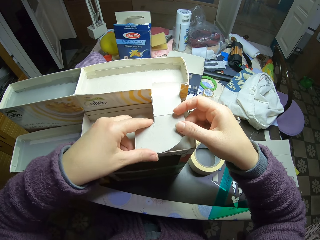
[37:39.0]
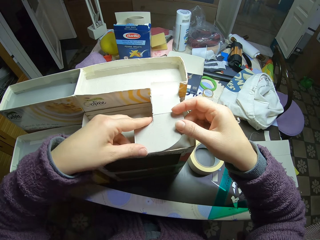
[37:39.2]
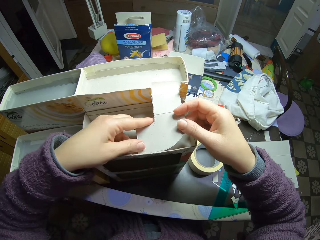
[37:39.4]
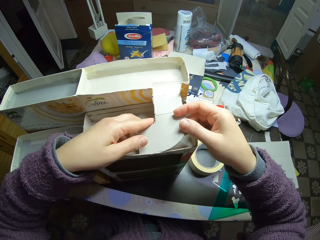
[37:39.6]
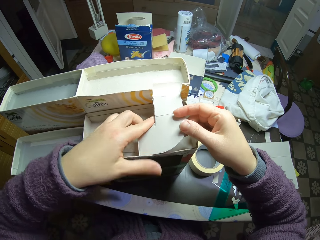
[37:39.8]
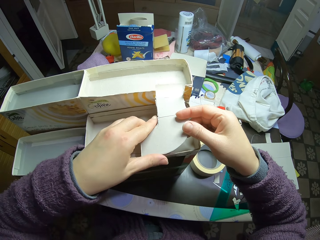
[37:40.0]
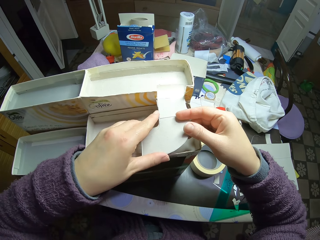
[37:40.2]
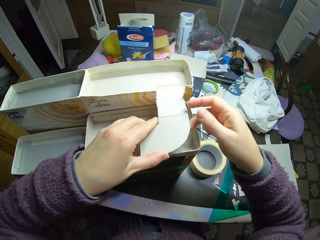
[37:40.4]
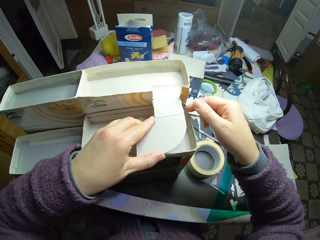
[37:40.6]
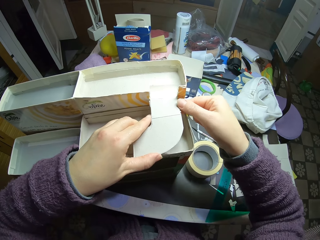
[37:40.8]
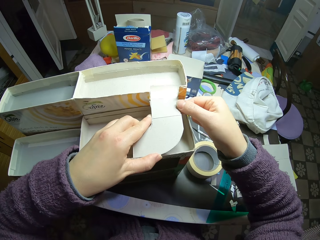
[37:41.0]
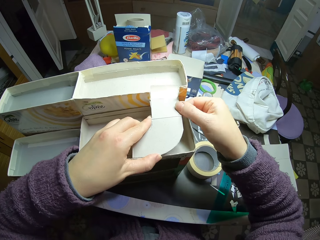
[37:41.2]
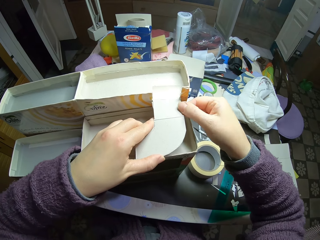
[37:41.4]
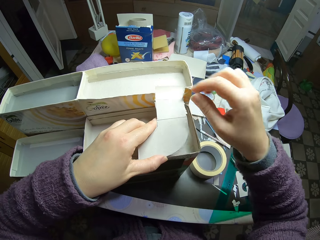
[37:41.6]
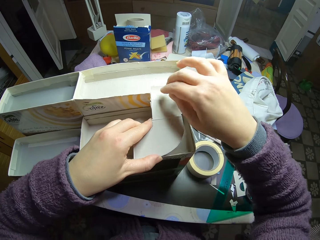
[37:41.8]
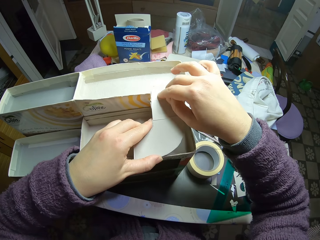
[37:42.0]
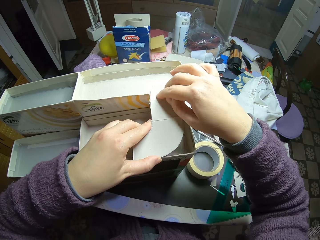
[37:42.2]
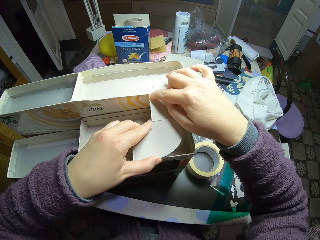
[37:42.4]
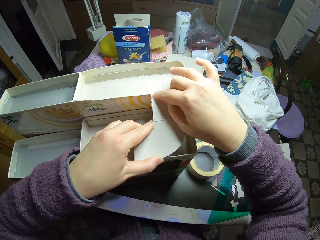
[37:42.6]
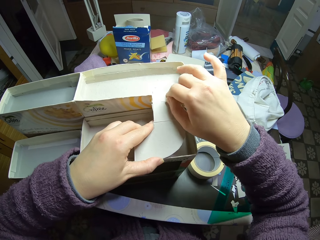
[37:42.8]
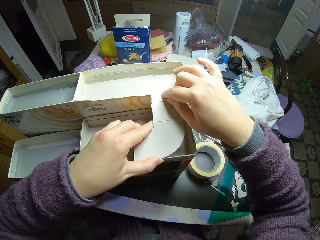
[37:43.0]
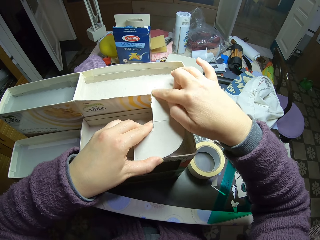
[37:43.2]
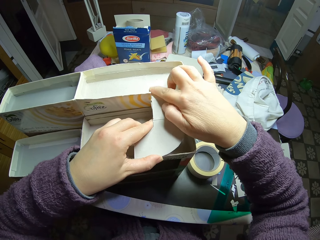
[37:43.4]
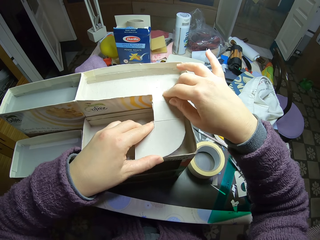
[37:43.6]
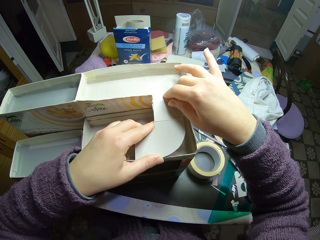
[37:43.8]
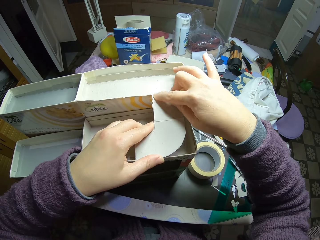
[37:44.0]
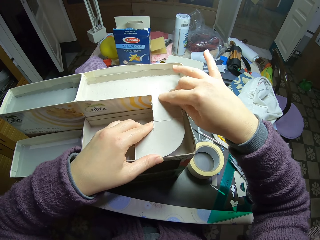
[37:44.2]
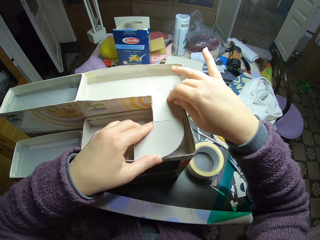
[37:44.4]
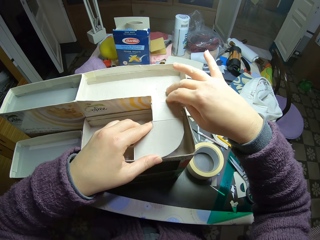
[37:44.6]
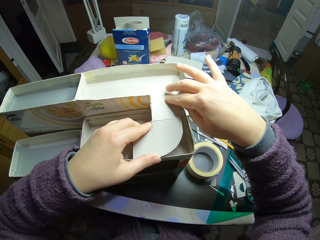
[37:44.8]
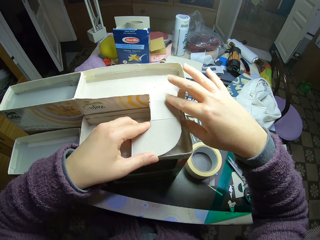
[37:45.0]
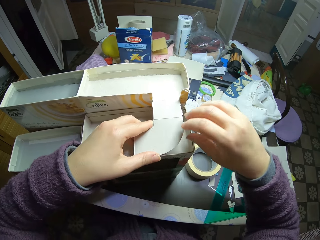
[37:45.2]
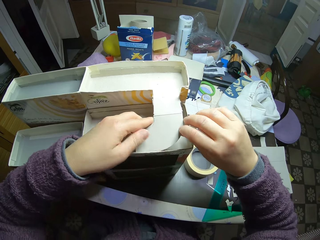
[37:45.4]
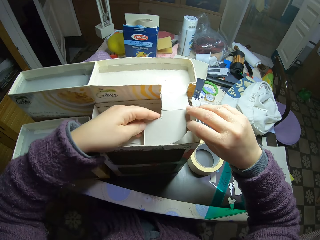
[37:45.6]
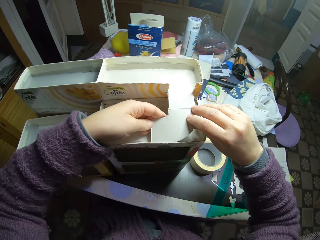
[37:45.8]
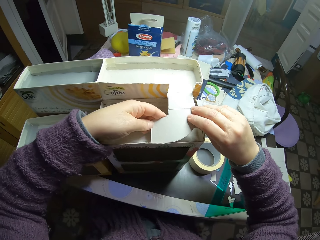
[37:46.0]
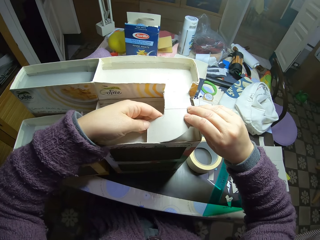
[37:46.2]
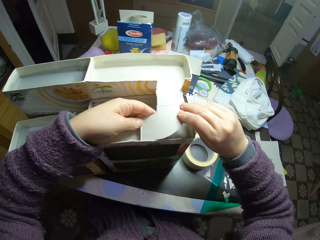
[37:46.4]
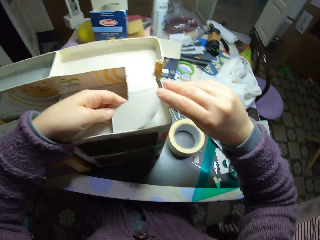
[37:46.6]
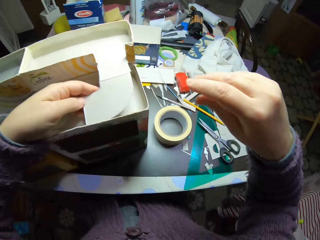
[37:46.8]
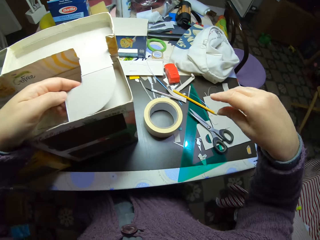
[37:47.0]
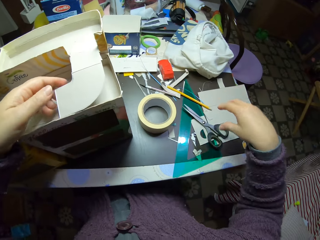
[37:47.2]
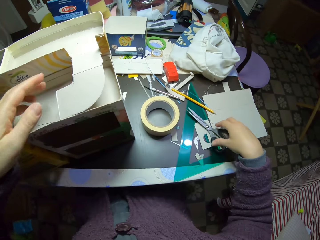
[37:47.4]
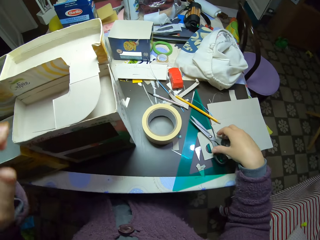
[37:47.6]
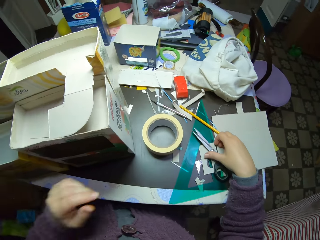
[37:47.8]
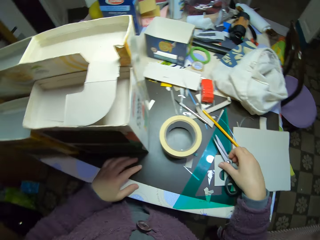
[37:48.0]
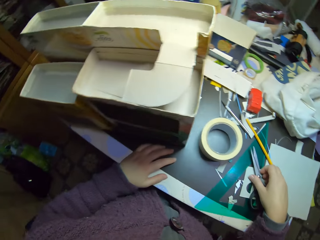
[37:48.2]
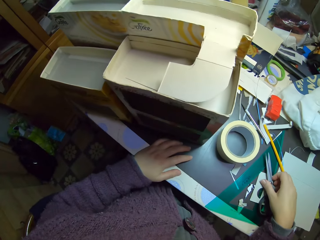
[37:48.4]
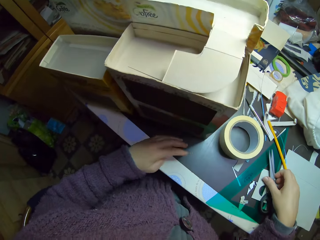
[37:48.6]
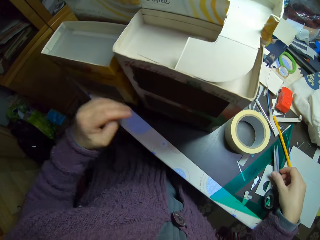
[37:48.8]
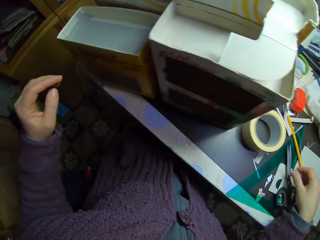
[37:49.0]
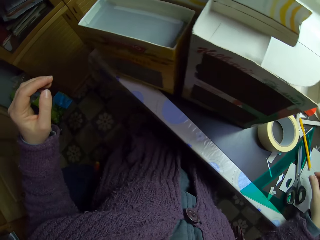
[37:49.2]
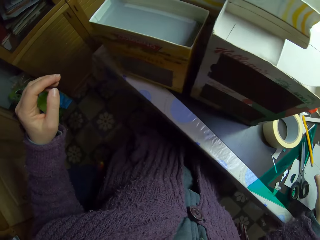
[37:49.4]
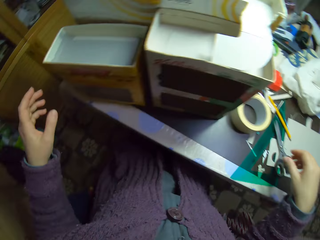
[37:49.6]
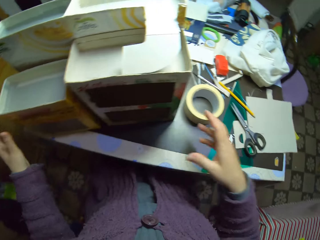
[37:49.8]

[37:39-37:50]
The camera wearer fixes the paperboards. They touch the scissors on the table. They look around the table.

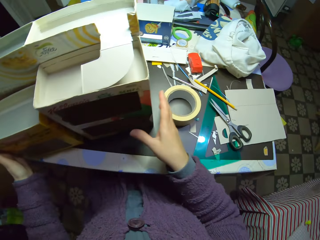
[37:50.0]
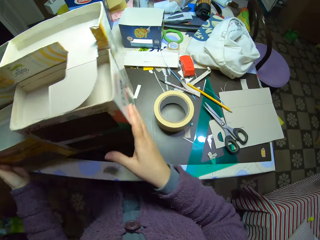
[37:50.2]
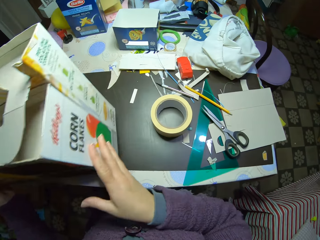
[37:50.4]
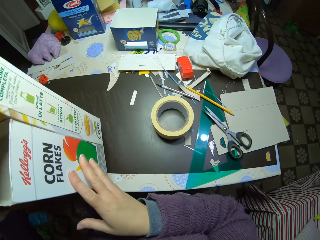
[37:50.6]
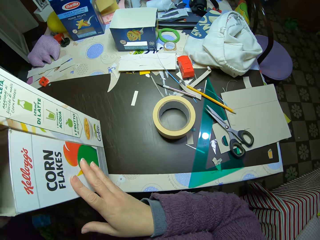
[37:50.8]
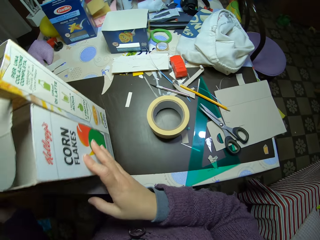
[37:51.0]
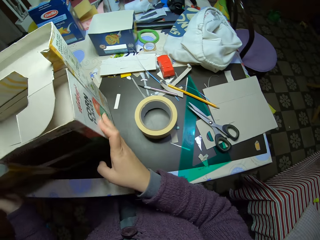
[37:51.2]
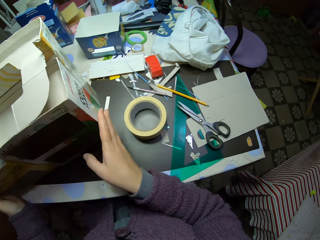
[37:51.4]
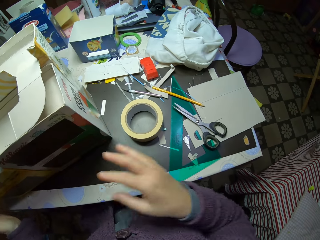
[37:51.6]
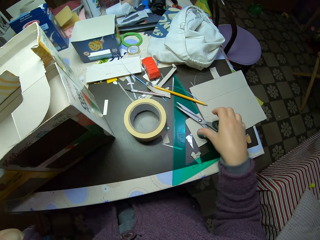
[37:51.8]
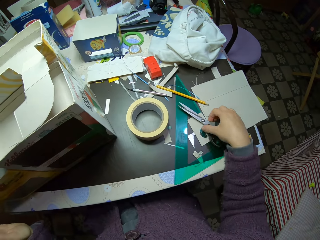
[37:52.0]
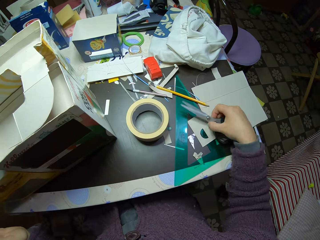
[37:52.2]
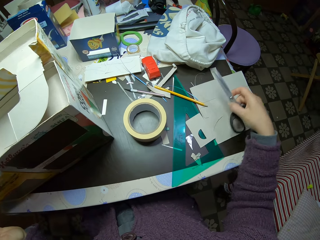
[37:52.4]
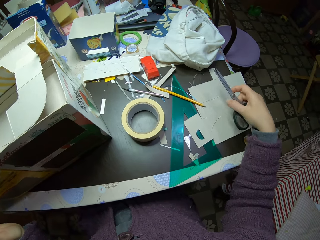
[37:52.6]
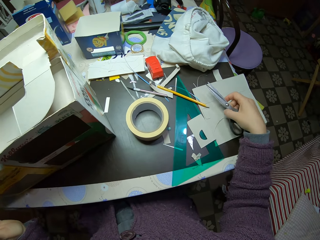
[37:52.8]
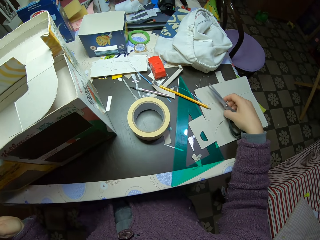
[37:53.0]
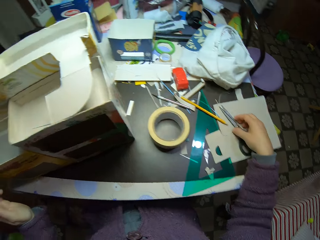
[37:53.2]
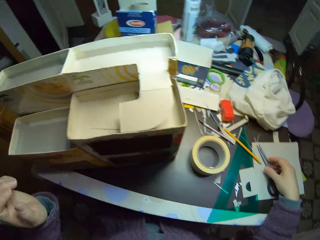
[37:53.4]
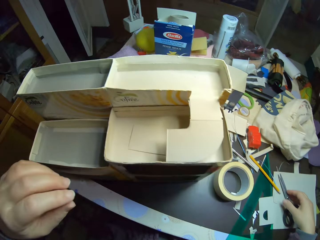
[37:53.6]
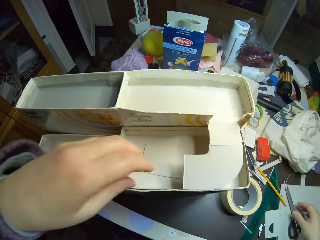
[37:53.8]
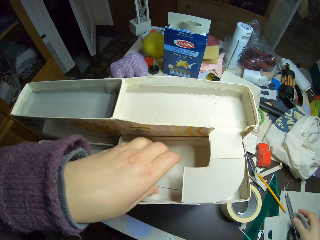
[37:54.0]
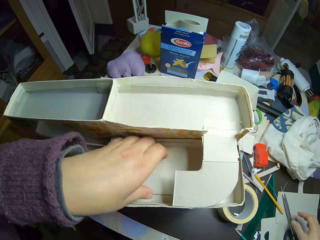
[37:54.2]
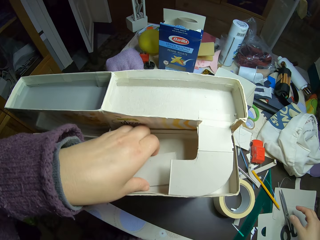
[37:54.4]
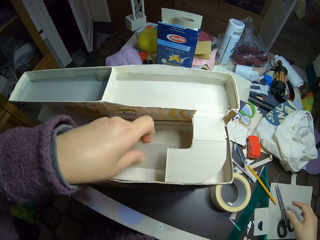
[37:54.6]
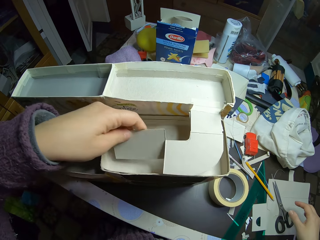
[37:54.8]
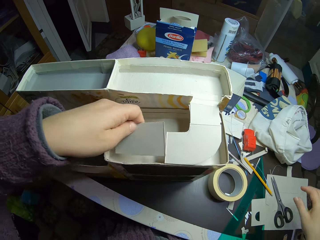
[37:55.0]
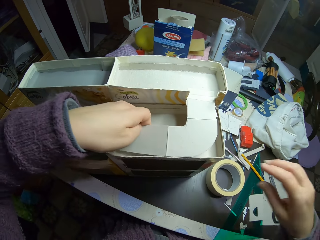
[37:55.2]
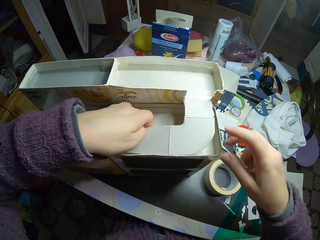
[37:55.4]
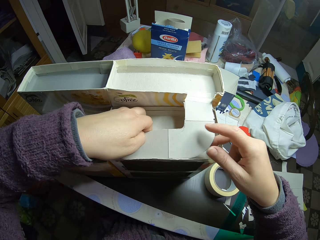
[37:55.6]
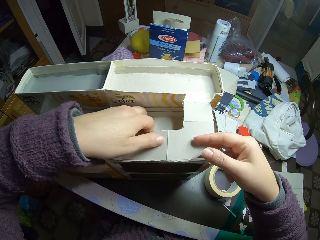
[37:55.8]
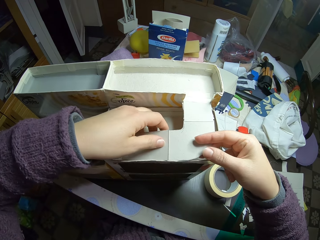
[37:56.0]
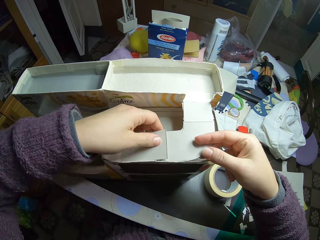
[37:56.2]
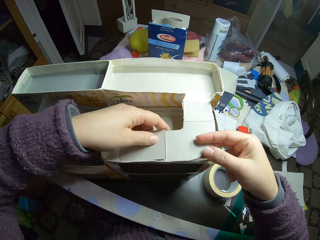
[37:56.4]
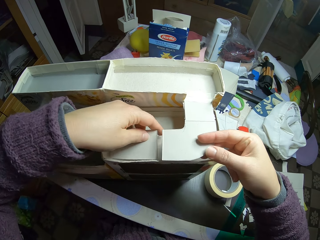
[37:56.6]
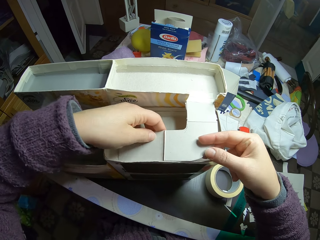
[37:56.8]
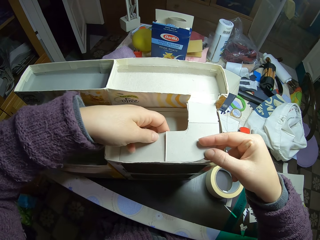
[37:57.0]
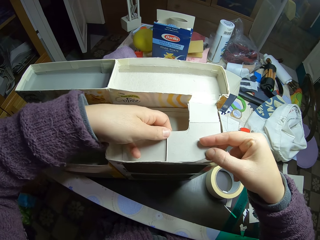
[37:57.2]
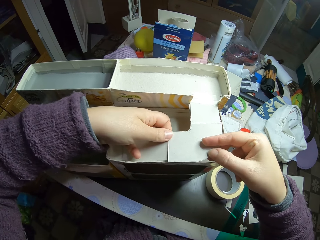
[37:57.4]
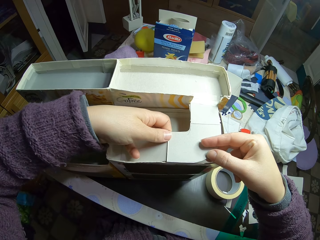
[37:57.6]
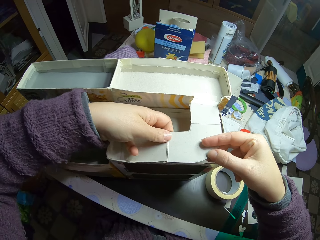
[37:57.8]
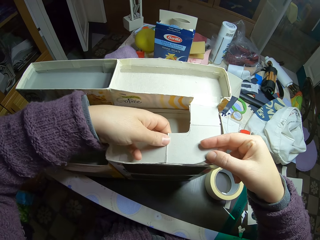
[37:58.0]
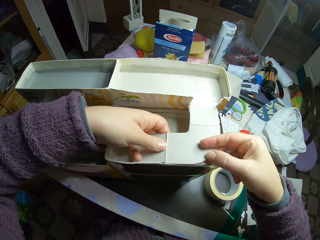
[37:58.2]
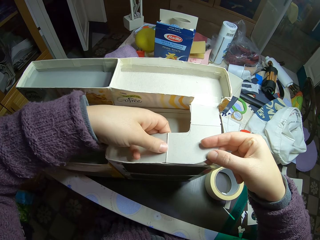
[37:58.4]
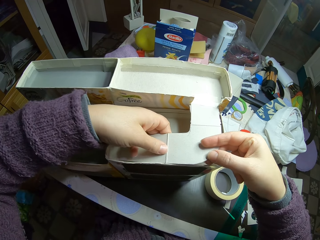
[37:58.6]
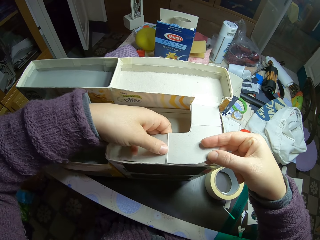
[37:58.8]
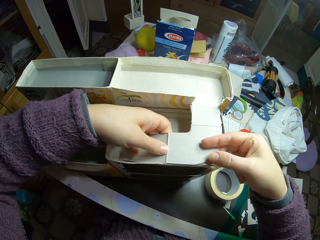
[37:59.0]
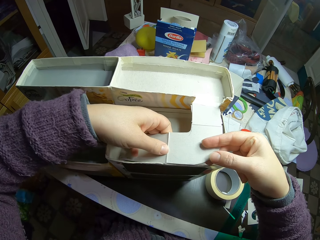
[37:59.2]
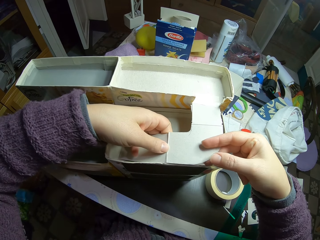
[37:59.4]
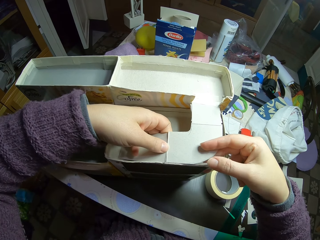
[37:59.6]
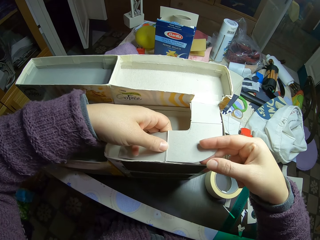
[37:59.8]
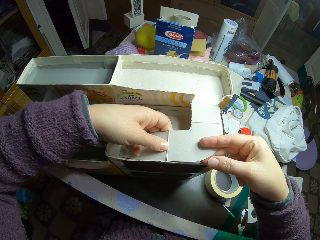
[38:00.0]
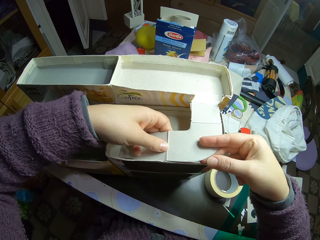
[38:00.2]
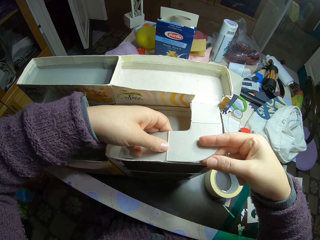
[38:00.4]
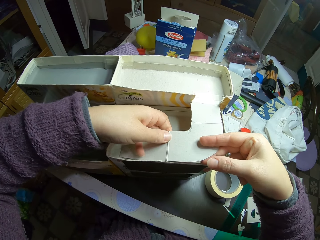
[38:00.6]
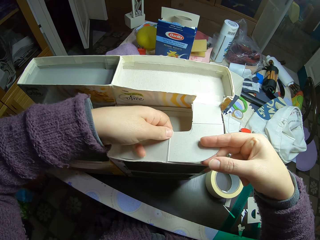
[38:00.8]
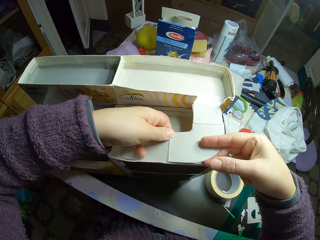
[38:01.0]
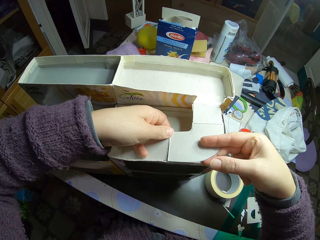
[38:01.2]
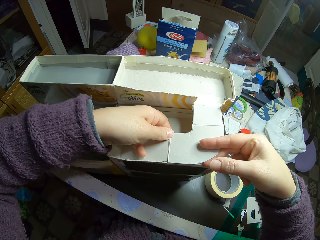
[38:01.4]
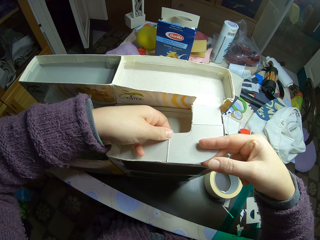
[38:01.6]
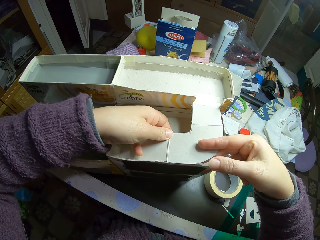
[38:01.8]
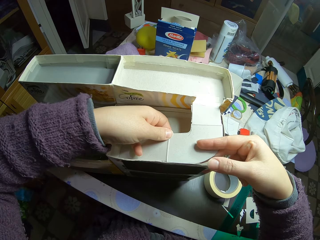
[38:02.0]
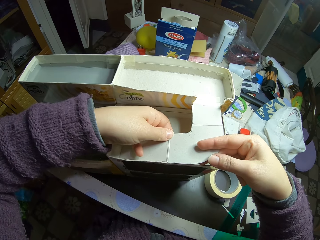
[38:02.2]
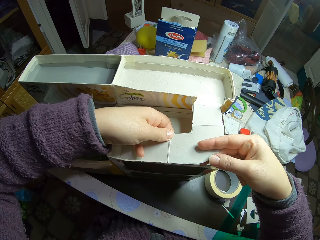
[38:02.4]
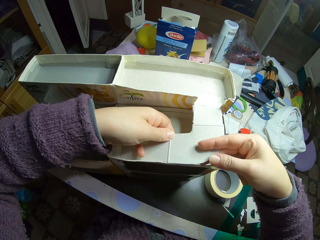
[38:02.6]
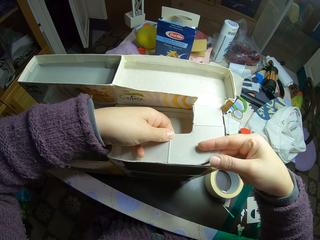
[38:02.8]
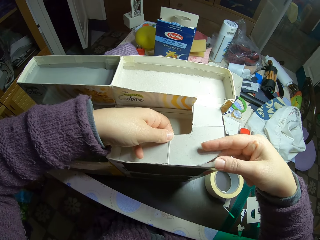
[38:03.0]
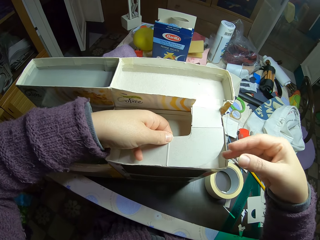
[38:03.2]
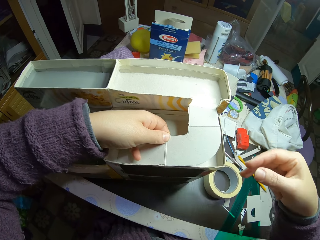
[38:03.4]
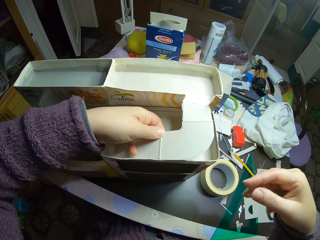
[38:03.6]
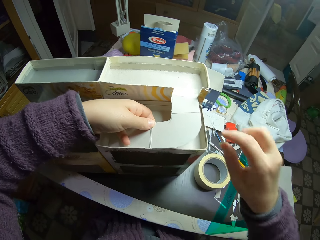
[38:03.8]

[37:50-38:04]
The camera wearer adjusts the carton mould on the table. They lift a paperboard craft. They move the scissors. They pick up a pair of scissors and place down the pair of scissors. They pick up a piece of paperboard. They adjust the paper in the carton mould on the table.
